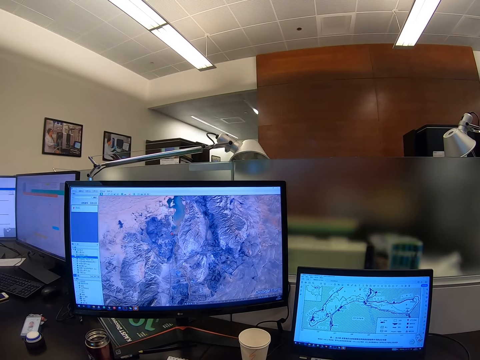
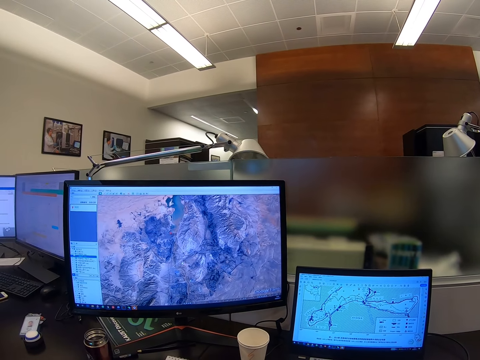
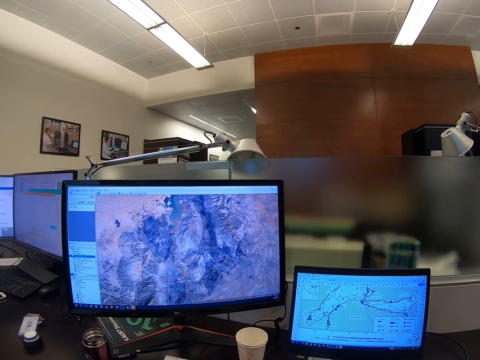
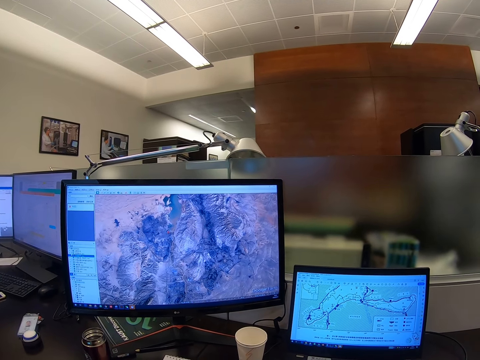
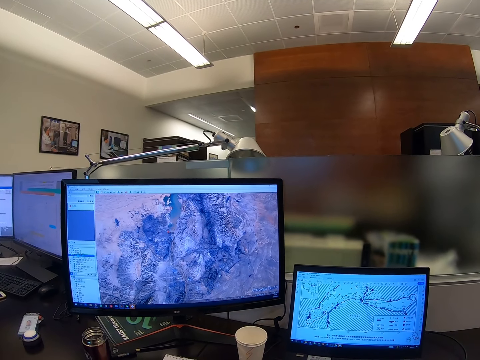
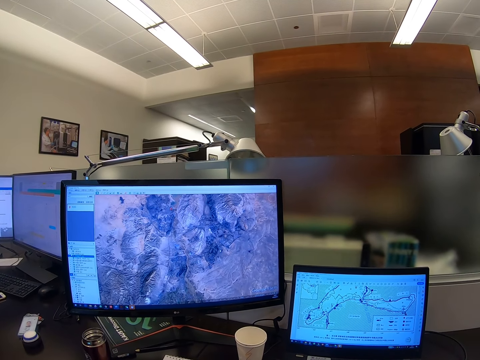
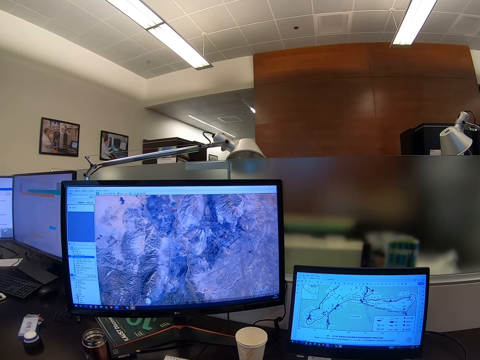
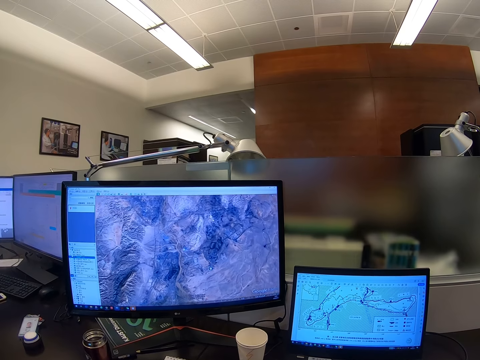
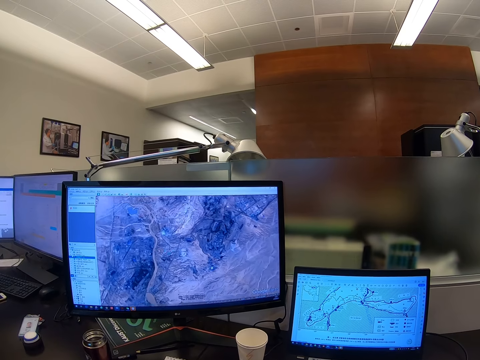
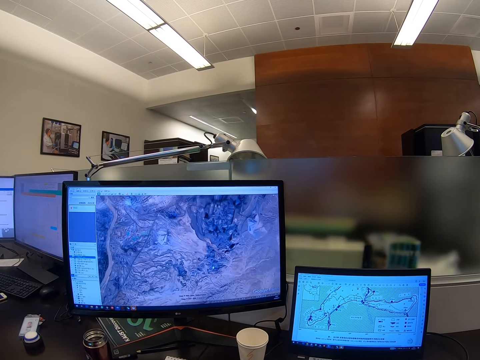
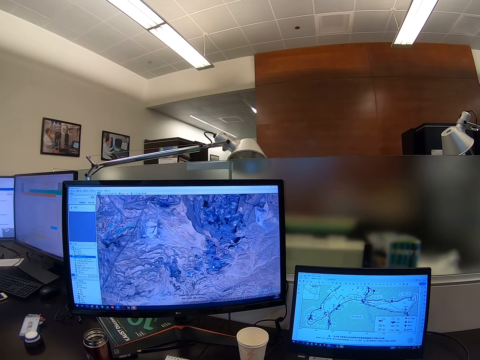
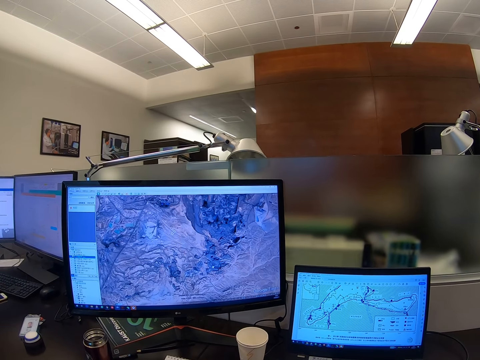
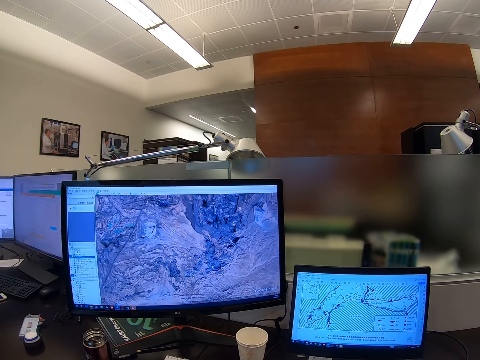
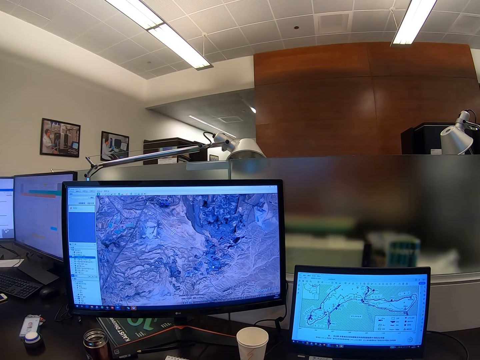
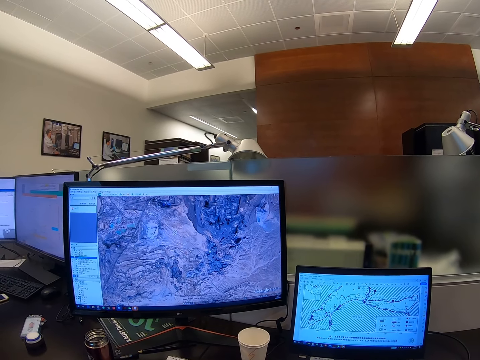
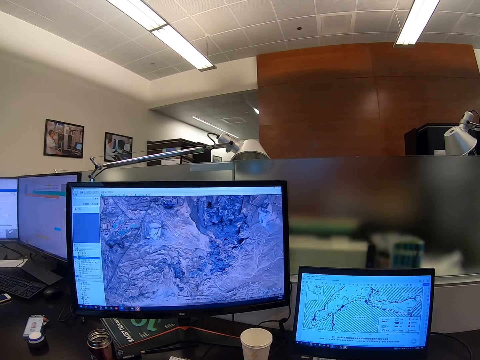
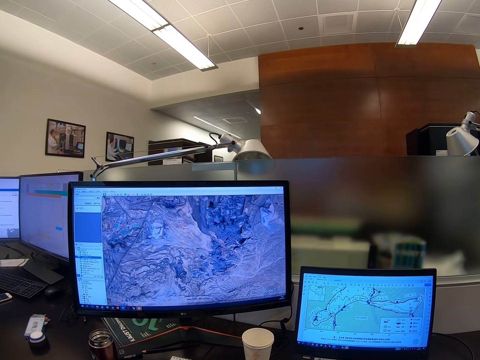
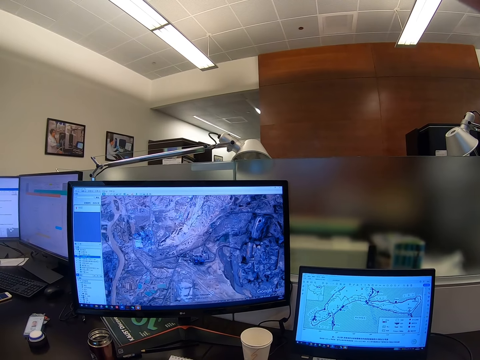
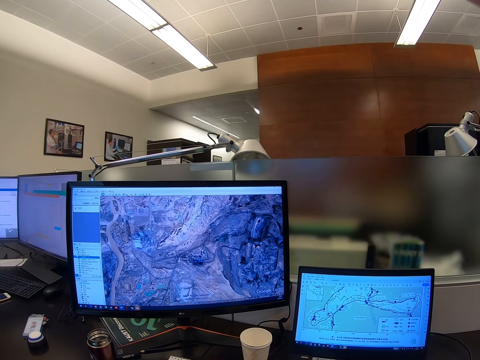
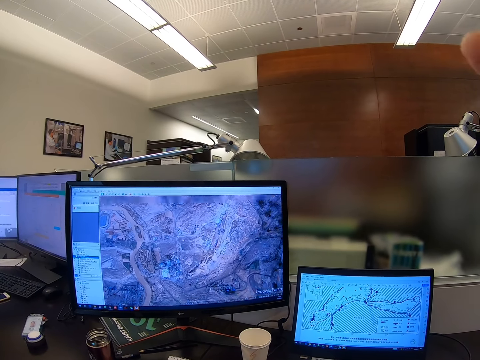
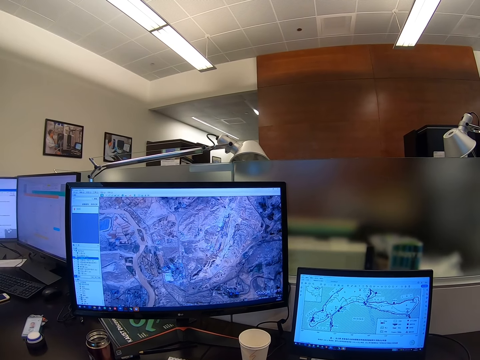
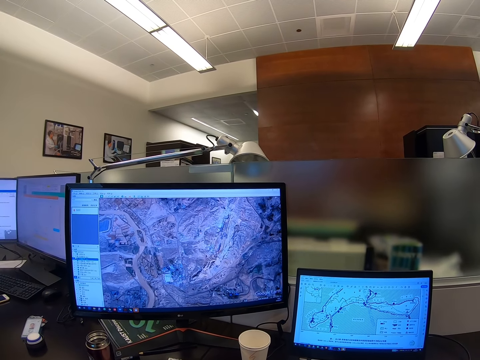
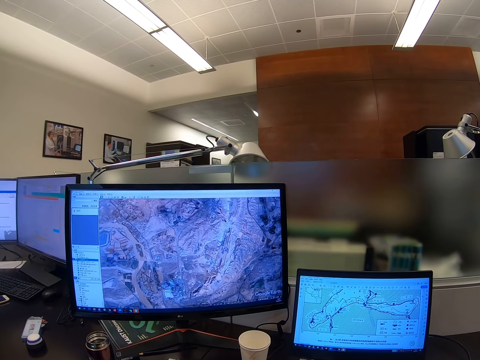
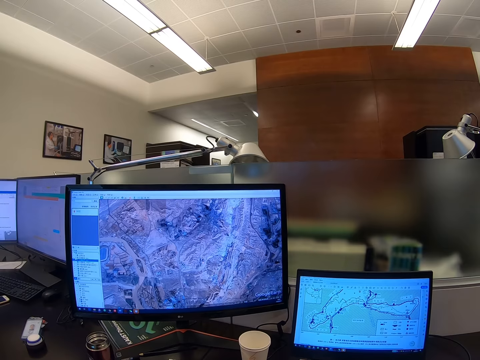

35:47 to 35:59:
The camera wearer stares at the computer.

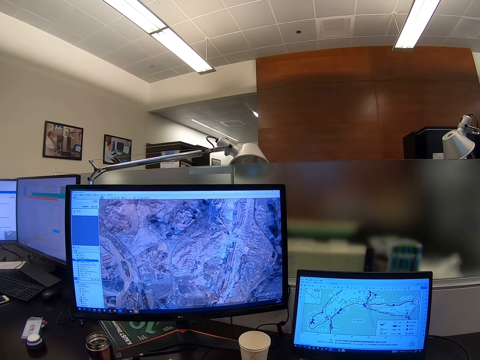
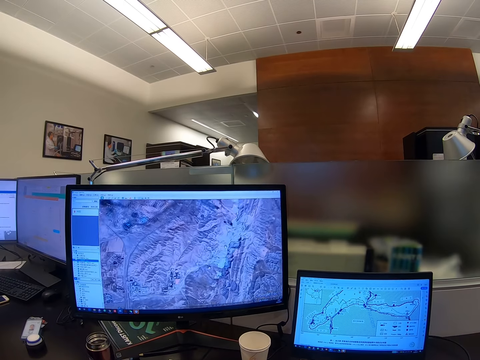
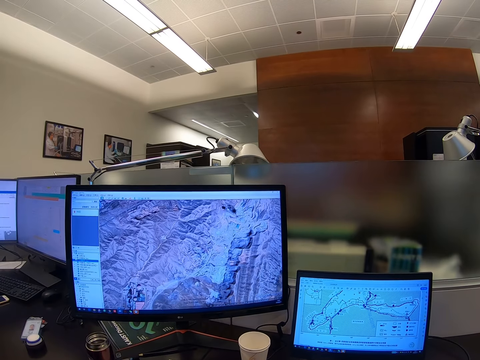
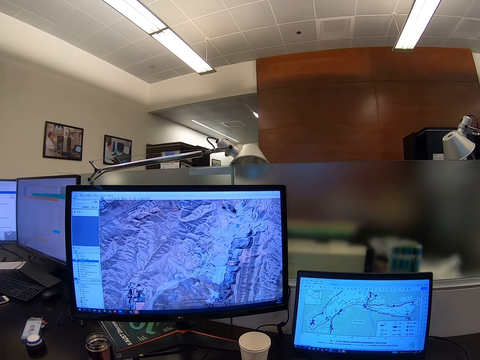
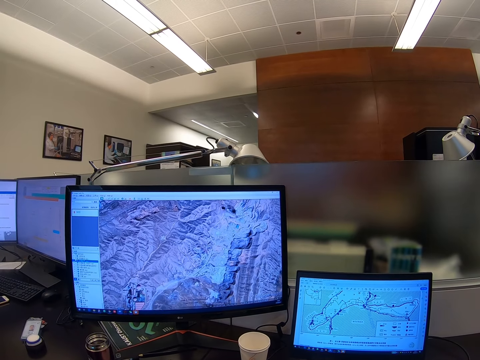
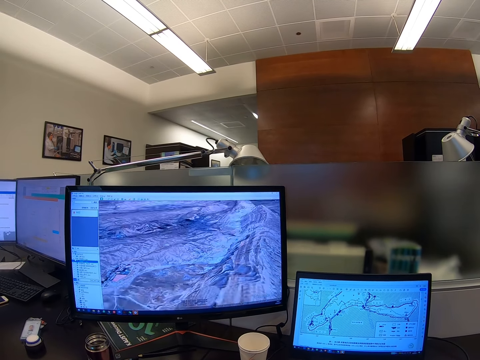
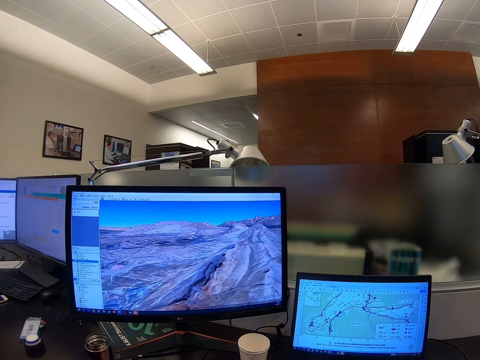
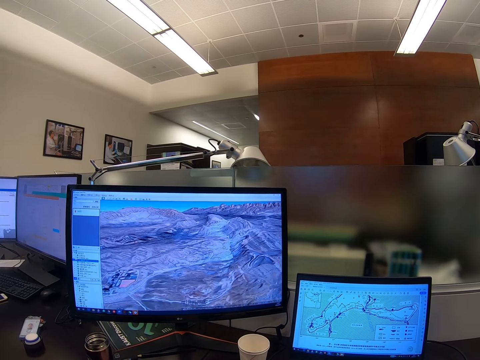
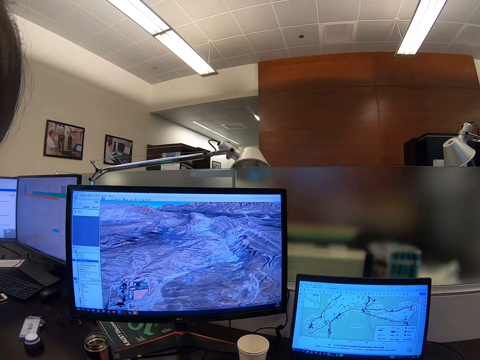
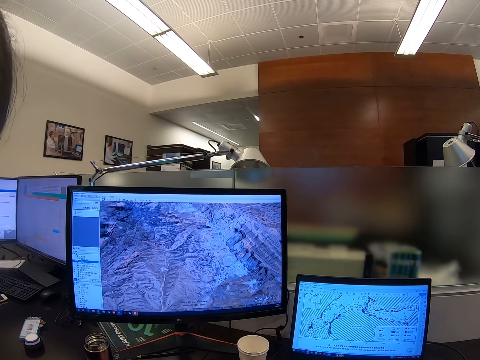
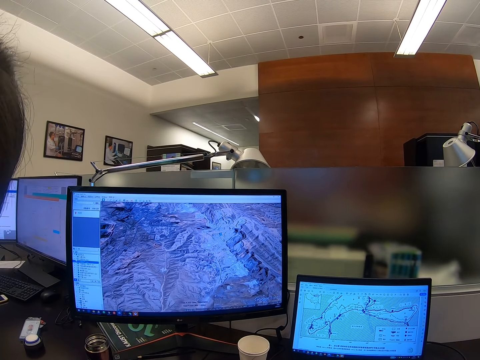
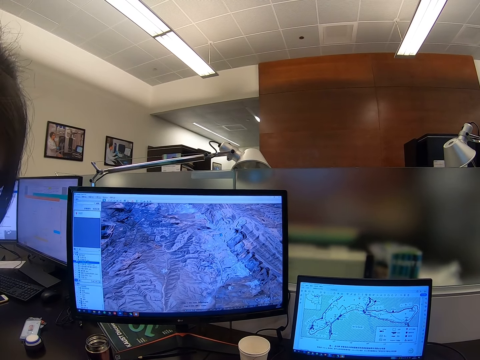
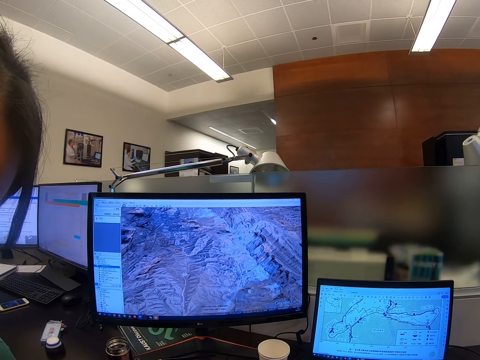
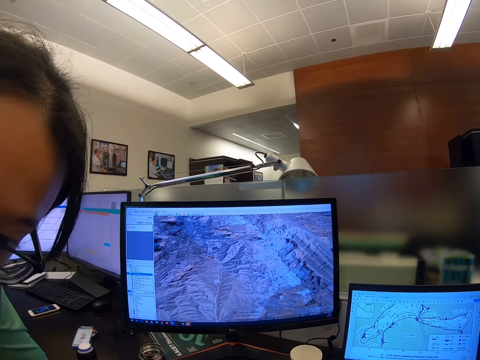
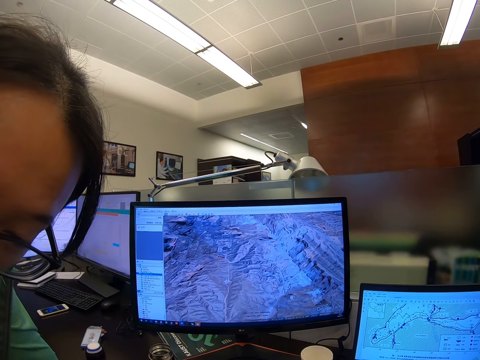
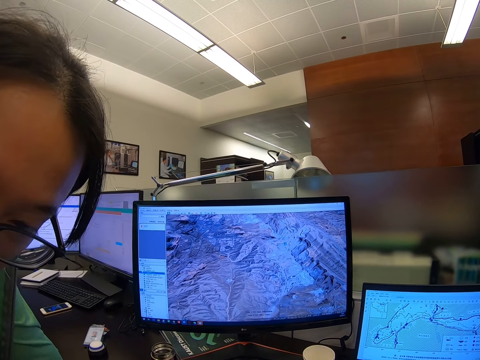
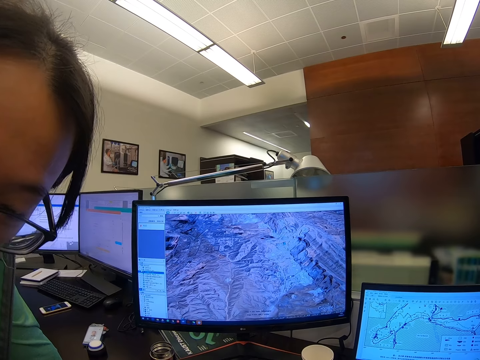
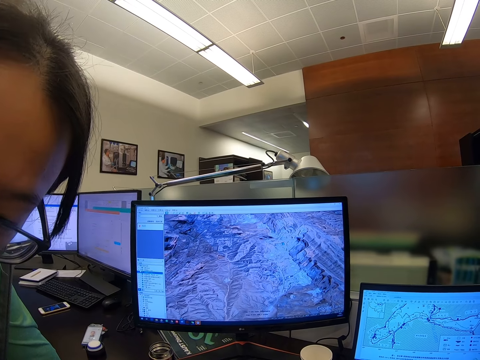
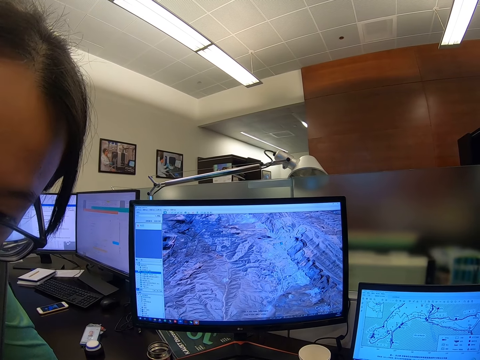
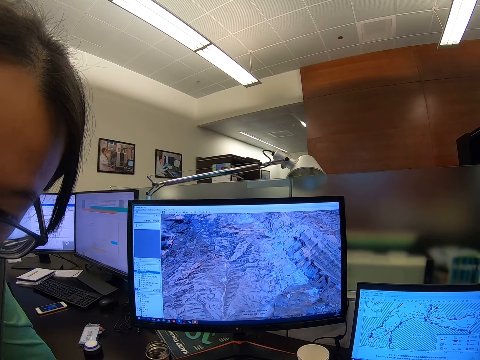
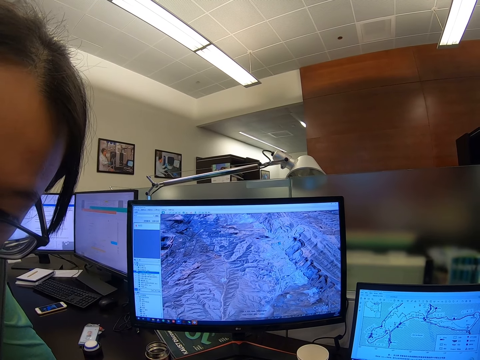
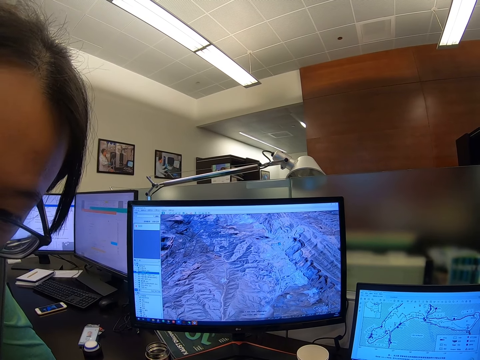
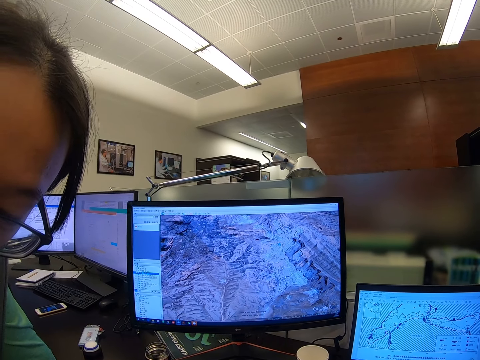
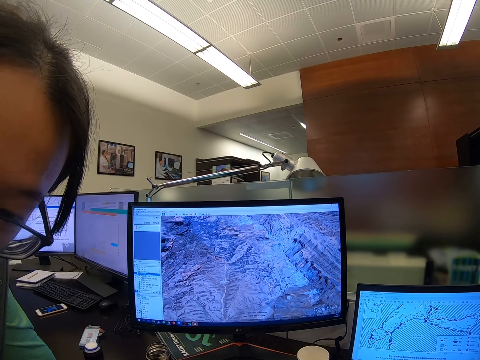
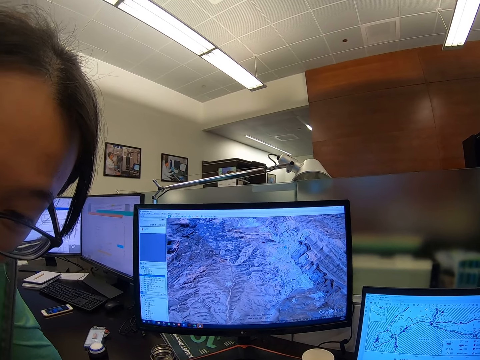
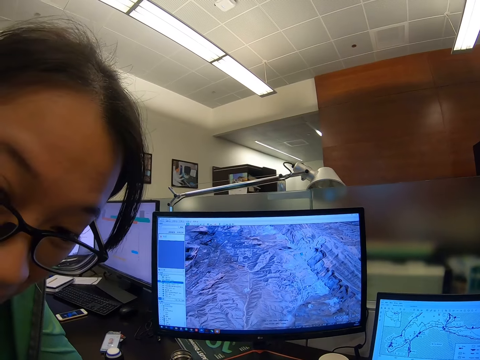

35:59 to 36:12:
The camera wearer scrolls a computer. A woman does something. The camera wearer stares at the computer.
